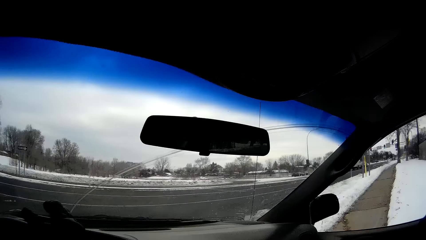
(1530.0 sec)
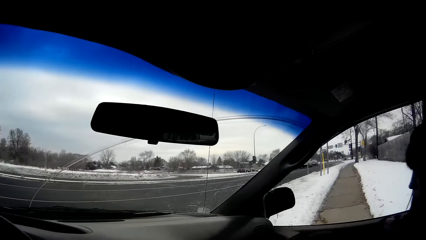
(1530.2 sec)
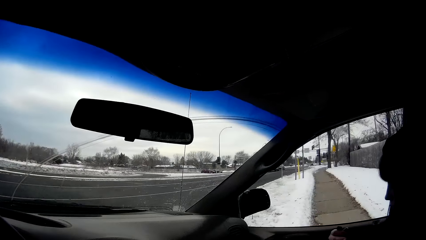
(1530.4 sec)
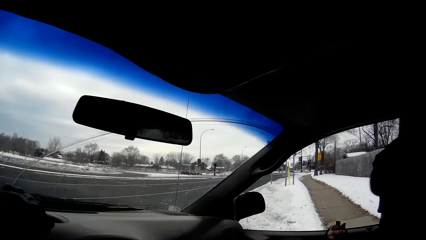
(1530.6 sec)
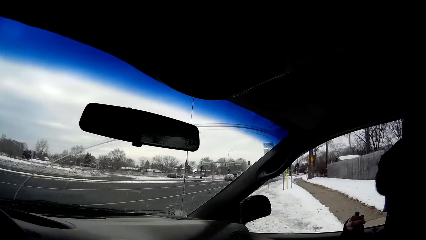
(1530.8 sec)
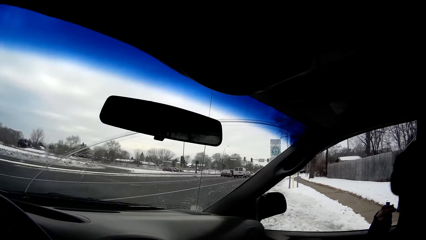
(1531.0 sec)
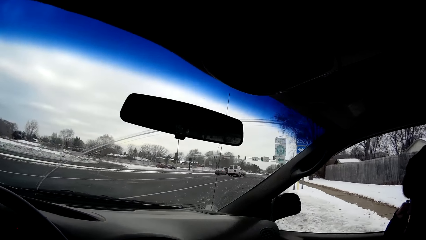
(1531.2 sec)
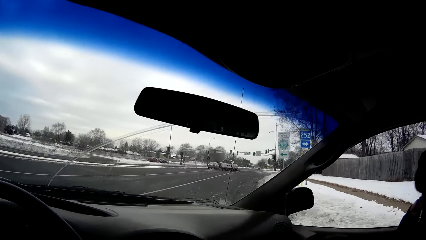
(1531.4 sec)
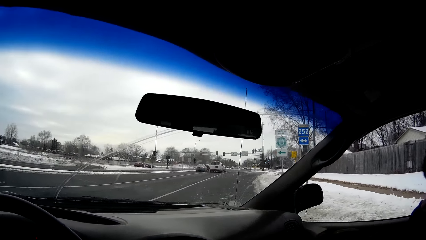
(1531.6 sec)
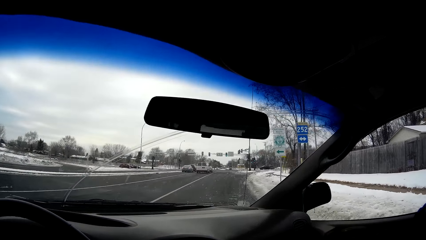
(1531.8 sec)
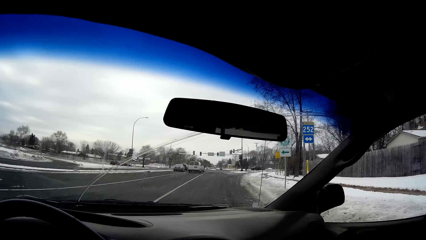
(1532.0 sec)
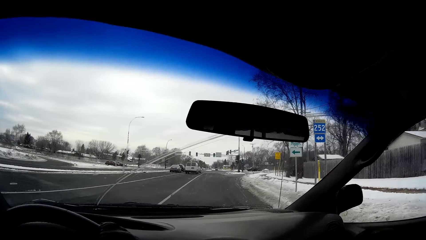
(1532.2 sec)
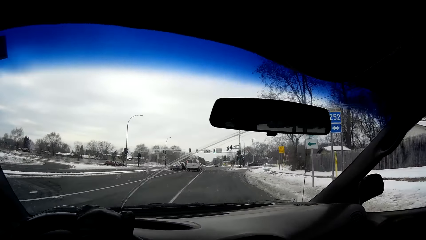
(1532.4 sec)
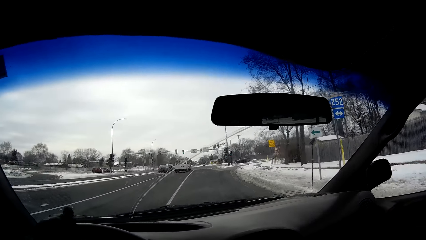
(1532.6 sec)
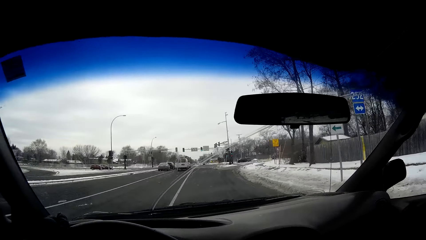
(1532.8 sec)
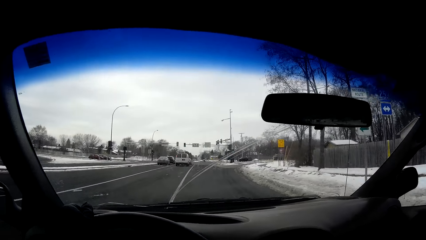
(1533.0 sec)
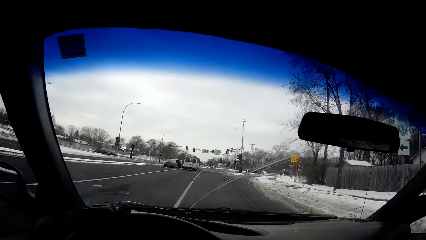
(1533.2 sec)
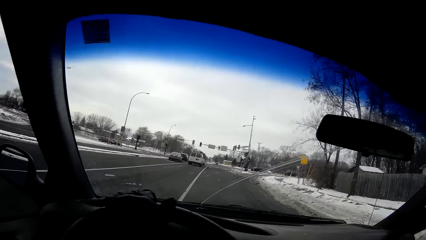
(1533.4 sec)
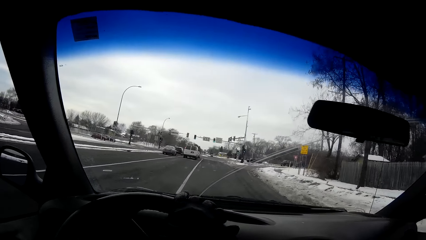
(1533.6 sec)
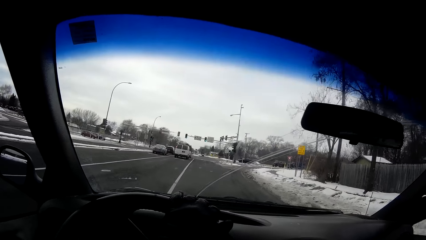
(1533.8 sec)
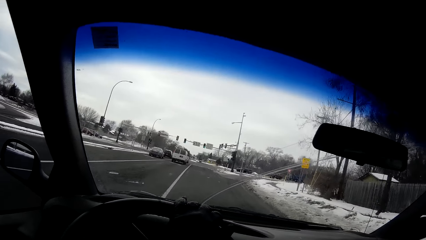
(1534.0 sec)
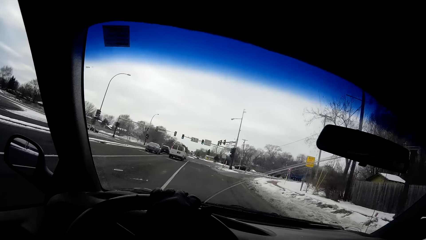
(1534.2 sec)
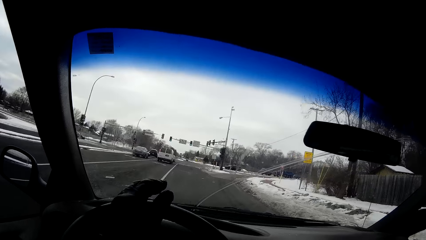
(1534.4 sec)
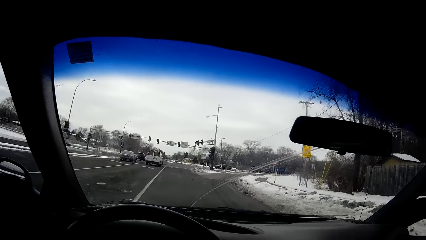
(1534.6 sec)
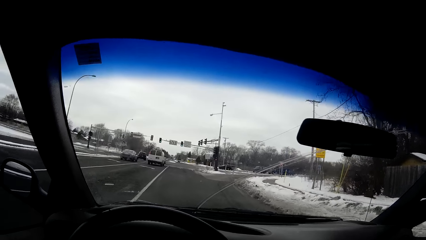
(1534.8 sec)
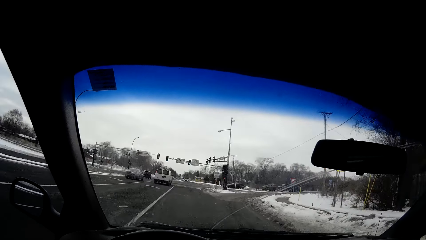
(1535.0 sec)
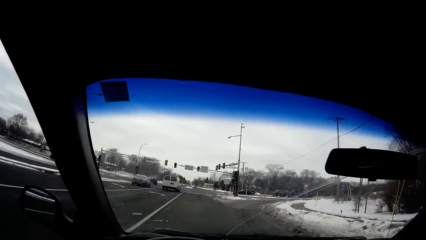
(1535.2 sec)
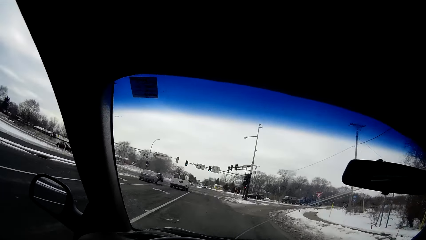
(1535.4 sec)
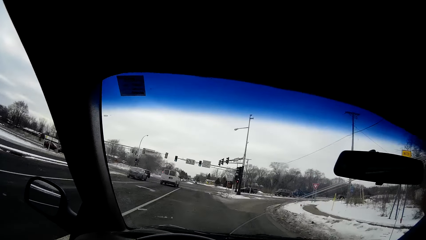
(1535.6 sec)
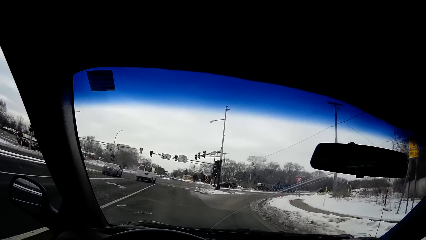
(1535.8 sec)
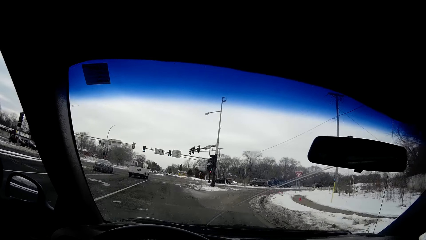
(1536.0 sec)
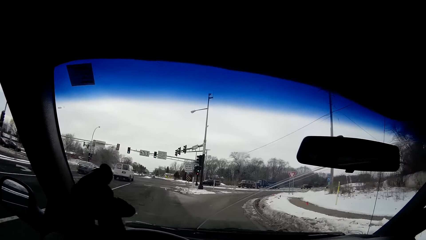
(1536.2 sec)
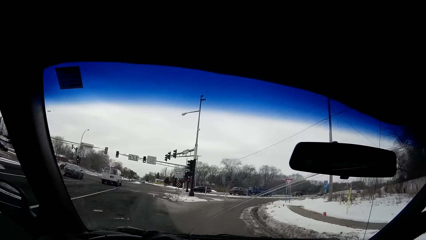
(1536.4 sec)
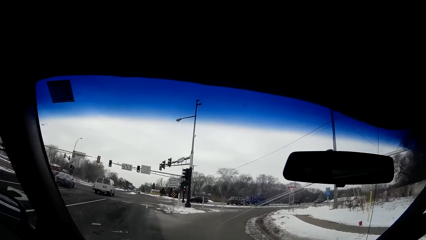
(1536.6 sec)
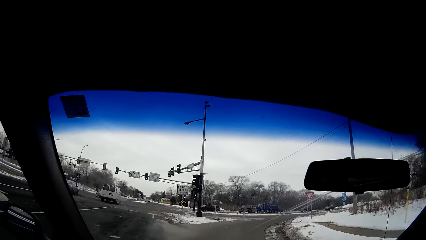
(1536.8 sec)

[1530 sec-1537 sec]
The girl touches her face with her right hand.

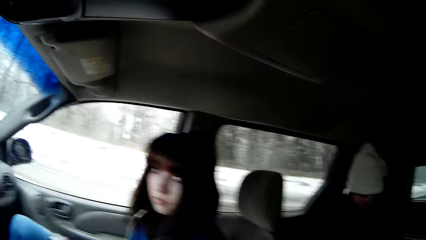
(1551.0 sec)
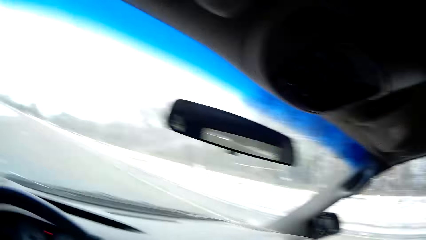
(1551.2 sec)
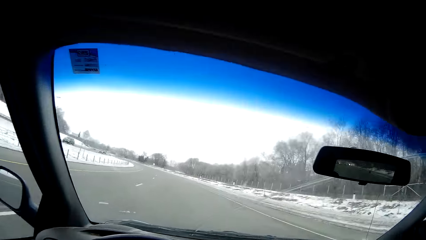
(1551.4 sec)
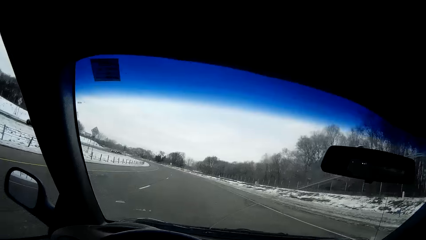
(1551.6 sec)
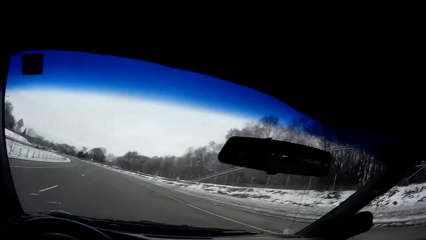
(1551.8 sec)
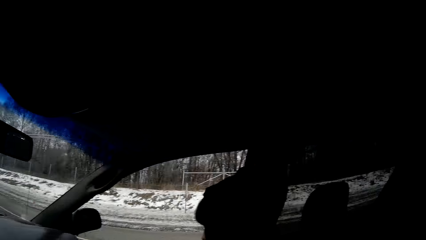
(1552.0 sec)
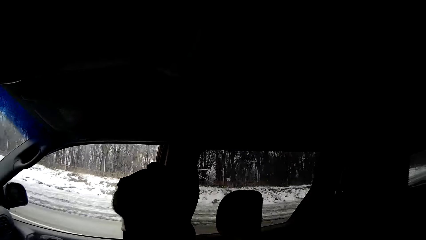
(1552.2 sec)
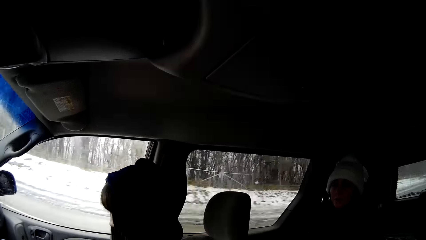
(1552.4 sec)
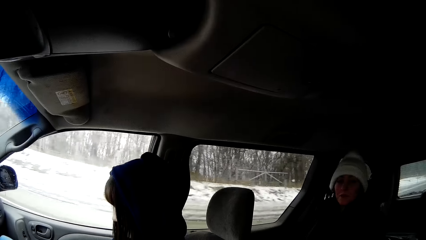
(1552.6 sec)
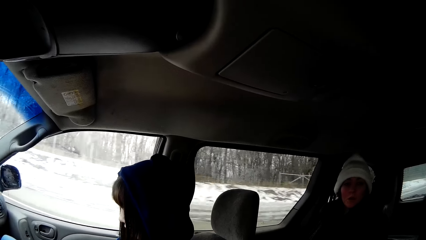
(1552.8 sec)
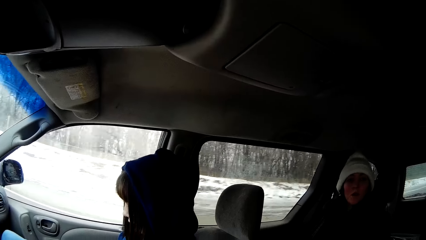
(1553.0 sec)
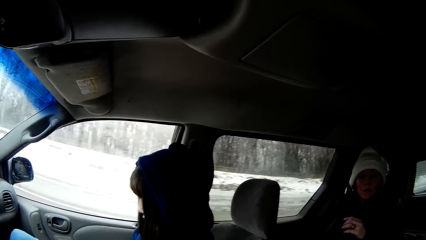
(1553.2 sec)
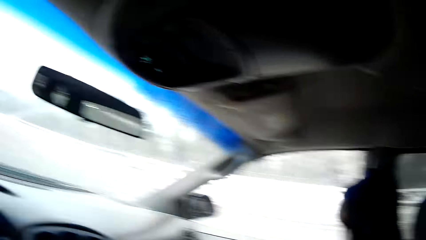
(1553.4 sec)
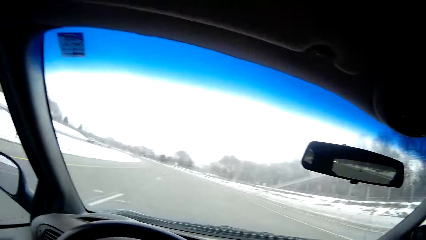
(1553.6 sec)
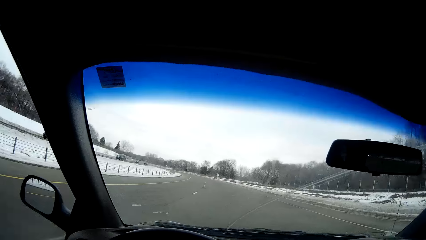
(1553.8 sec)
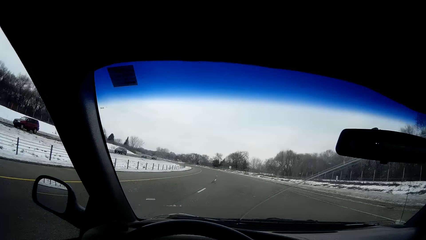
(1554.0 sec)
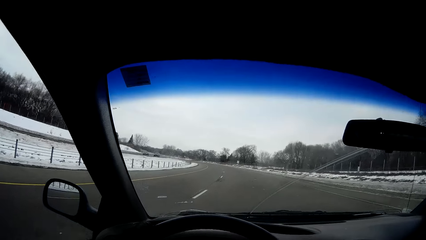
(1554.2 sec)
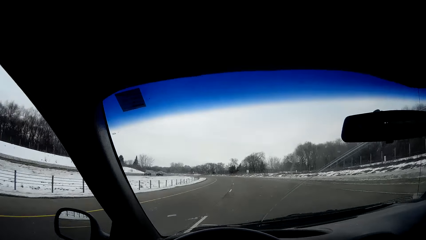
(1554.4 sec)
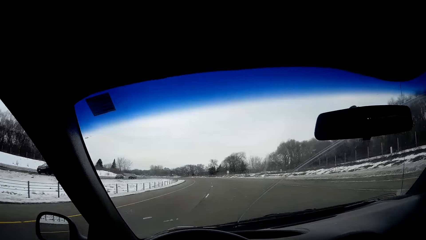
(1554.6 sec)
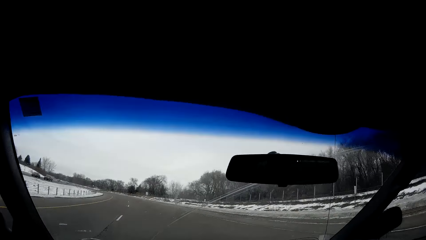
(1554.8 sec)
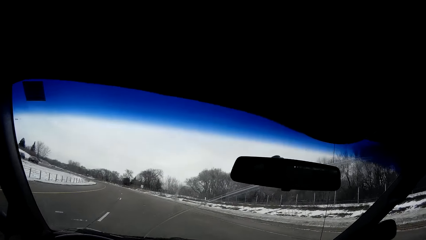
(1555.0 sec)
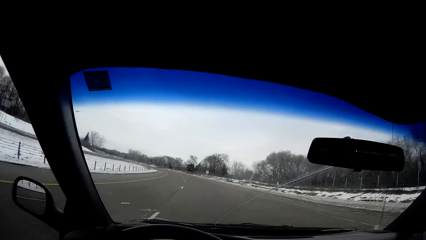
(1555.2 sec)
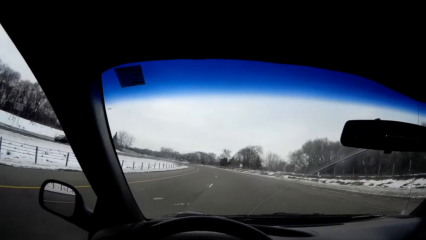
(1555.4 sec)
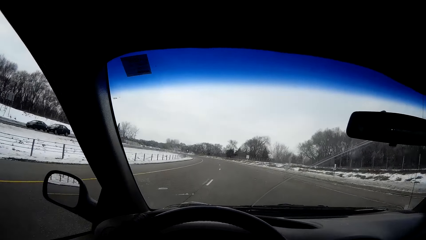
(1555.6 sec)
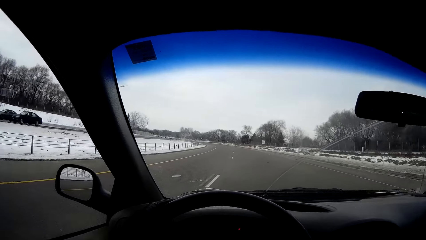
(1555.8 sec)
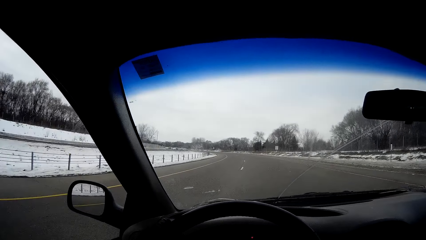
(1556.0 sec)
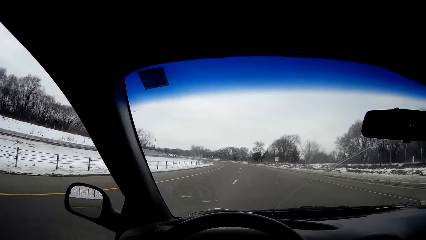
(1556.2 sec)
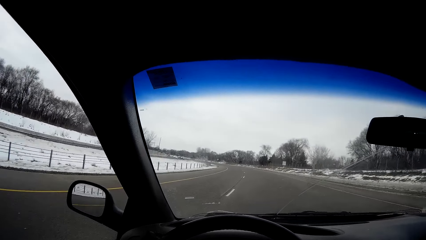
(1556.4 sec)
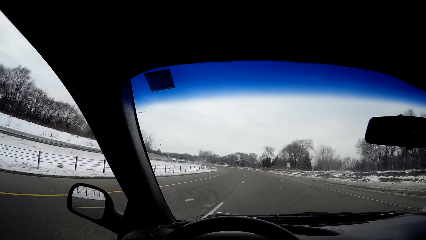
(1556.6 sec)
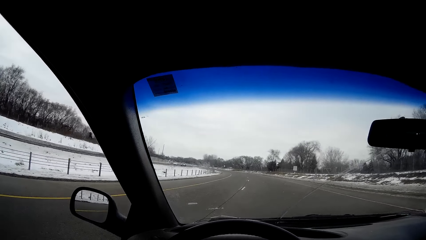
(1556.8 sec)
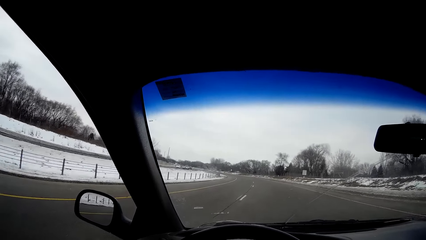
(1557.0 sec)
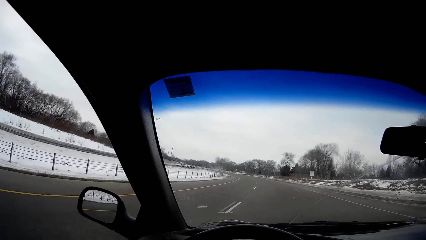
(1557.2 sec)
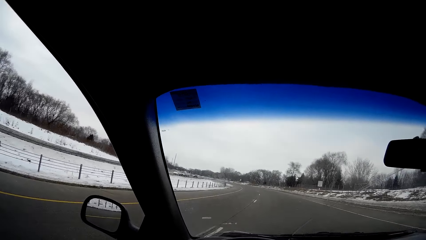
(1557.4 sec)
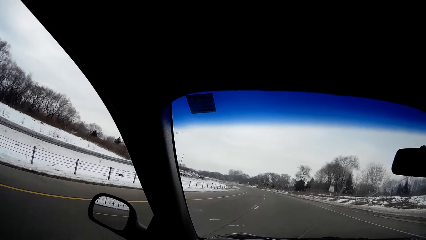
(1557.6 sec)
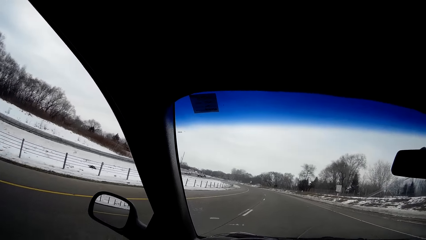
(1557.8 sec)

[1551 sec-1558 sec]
The woman converses with the camera wearer.

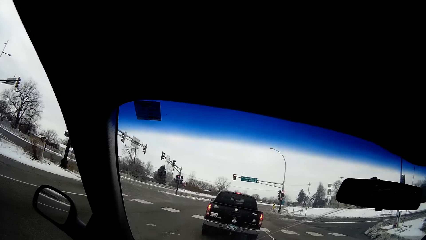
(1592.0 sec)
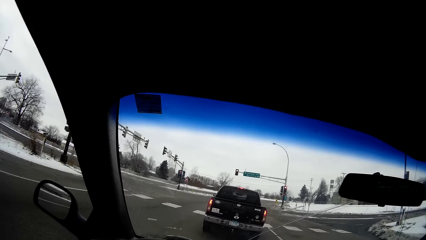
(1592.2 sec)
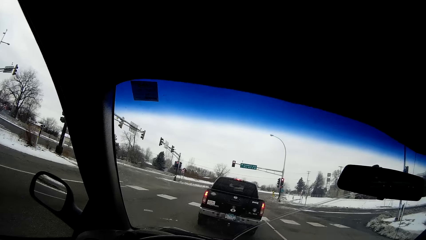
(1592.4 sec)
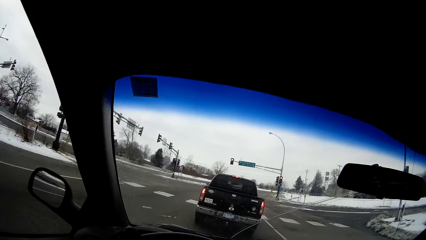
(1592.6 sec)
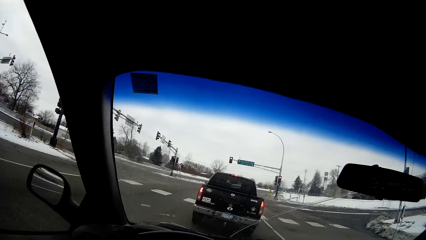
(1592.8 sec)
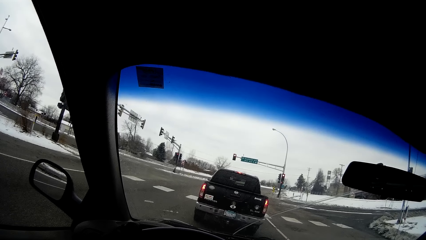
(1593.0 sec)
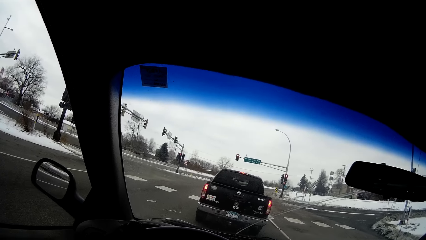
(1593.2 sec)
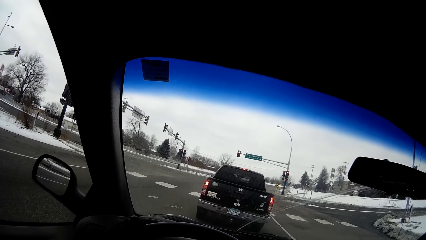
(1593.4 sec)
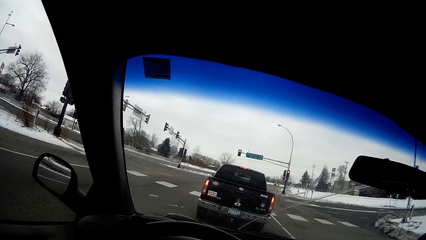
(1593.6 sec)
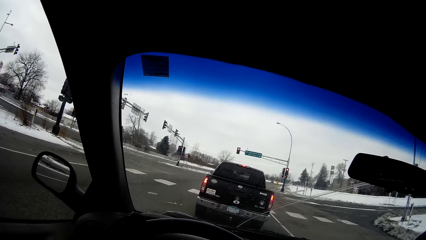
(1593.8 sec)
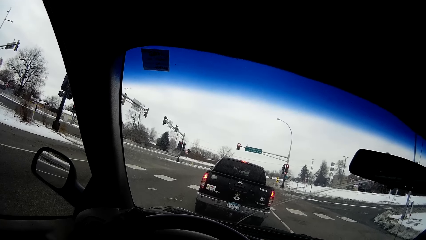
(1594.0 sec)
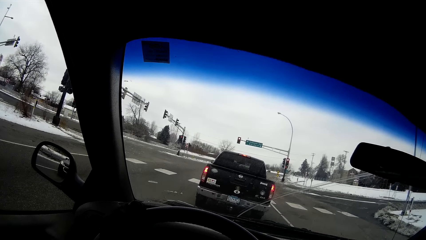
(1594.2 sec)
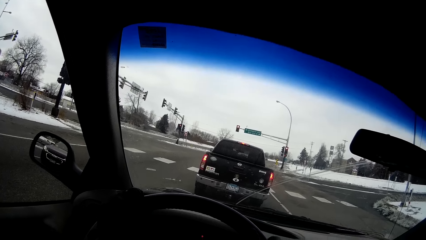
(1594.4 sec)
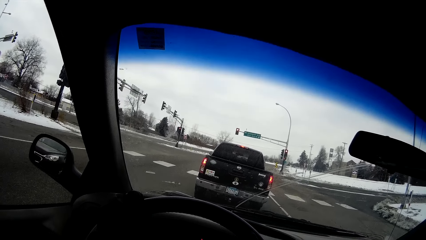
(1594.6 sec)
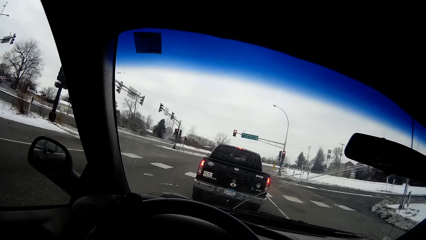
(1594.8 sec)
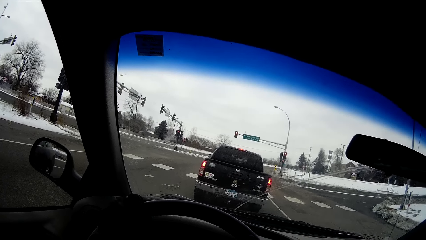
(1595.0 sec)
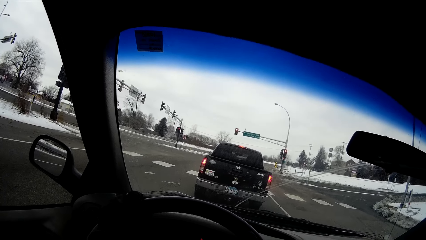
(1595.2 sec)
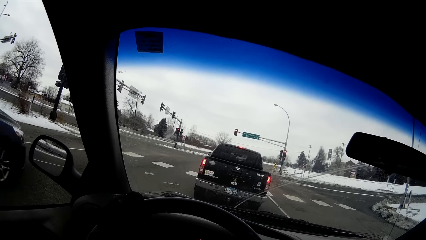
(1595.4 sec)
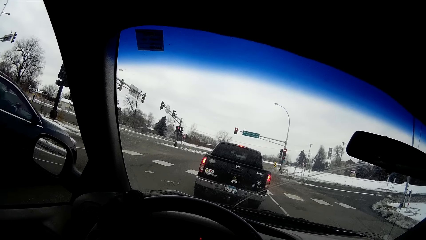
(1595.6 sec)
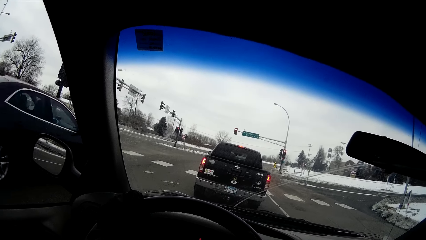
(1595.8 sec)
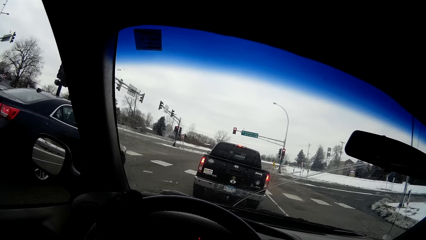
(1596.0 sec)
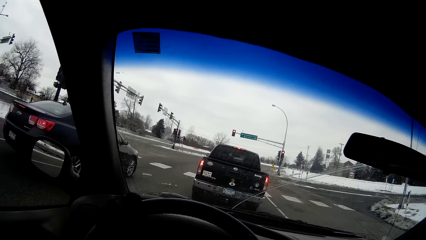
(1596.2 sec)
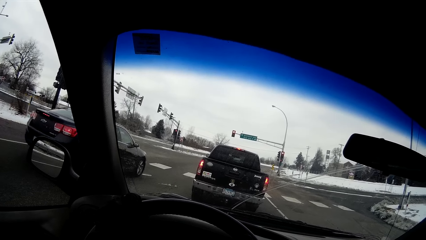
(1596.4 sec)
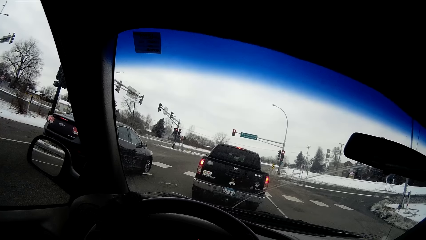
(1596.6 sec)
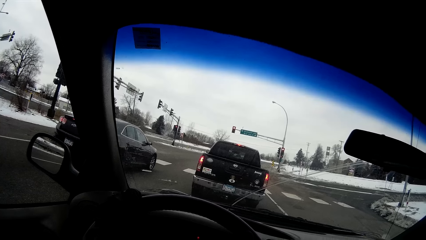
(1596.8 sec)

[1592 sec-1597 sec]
The camera wearer stops the car at a traffic light with the steering wheel in her left hand.
